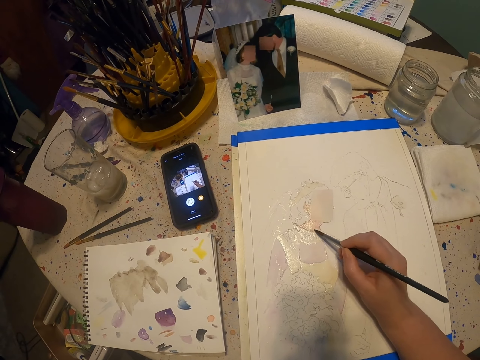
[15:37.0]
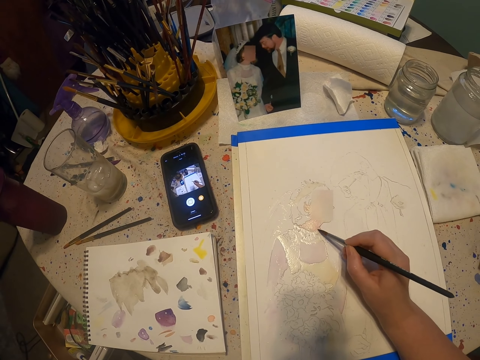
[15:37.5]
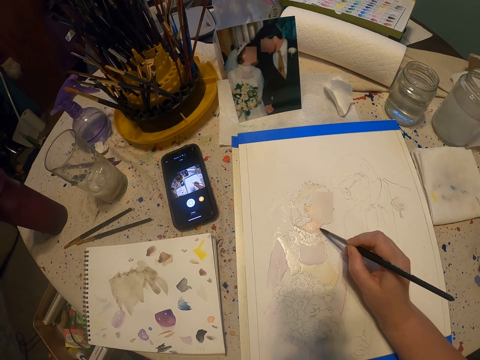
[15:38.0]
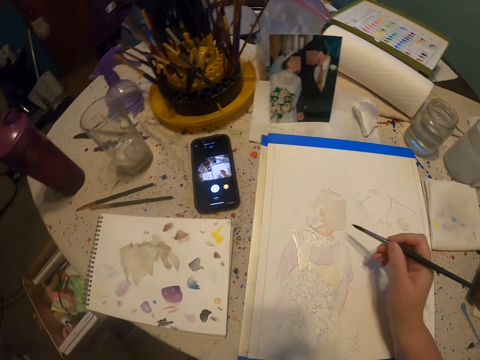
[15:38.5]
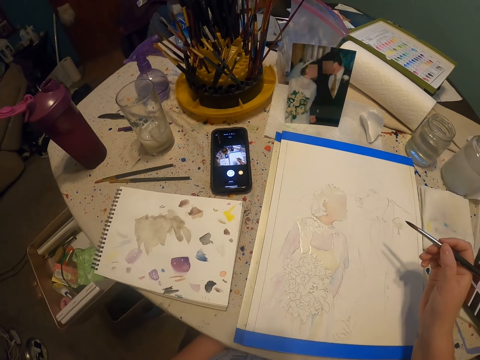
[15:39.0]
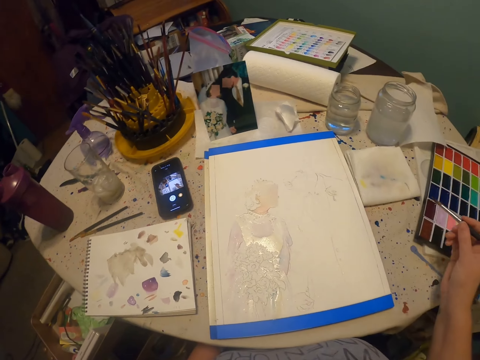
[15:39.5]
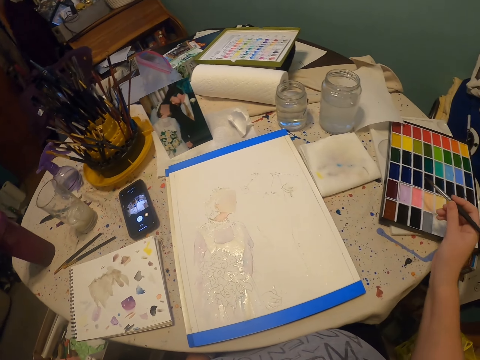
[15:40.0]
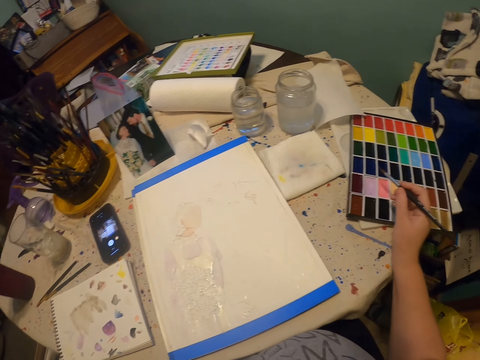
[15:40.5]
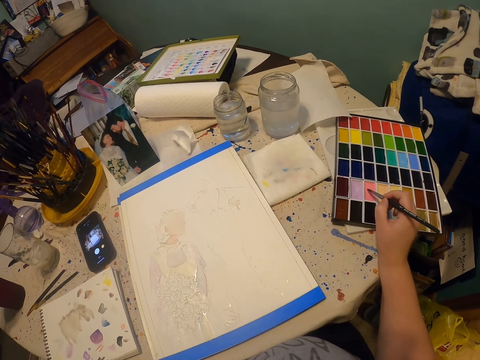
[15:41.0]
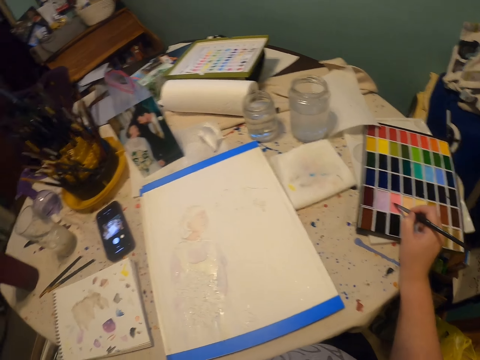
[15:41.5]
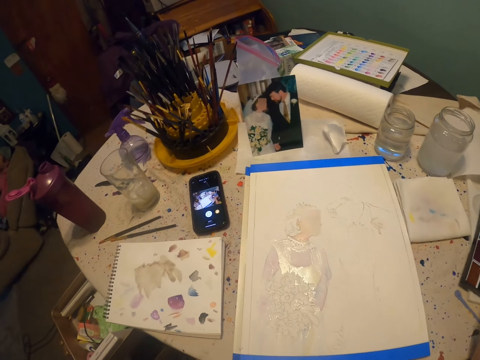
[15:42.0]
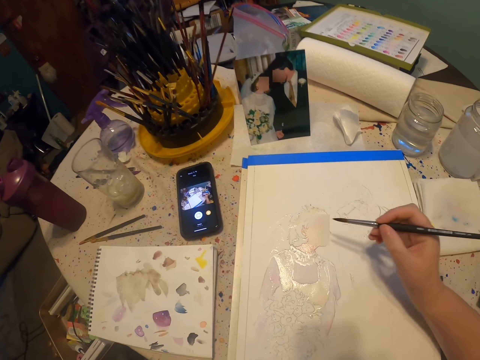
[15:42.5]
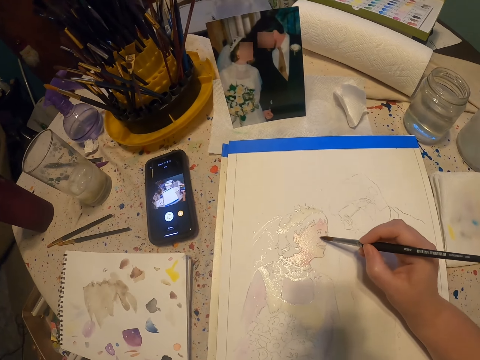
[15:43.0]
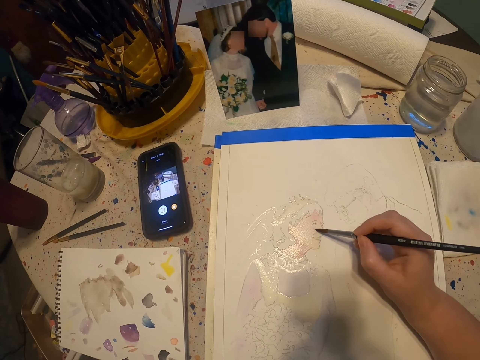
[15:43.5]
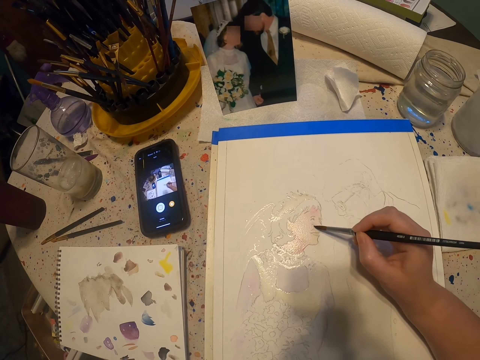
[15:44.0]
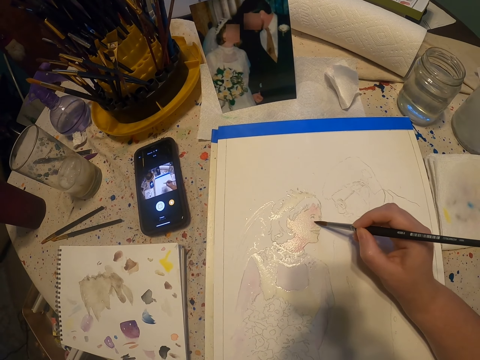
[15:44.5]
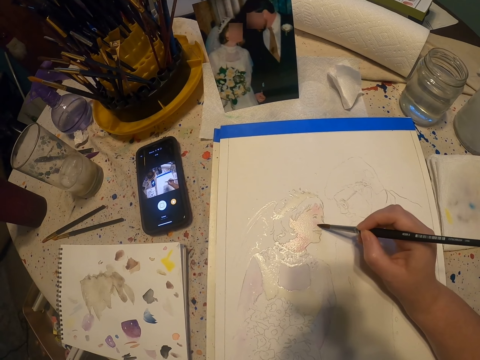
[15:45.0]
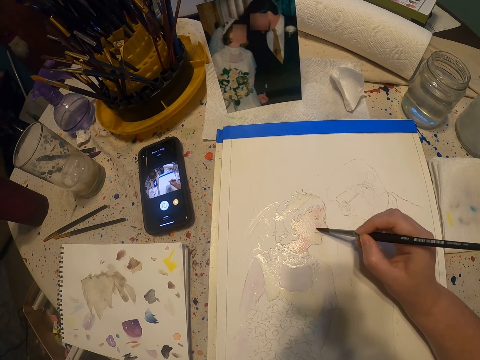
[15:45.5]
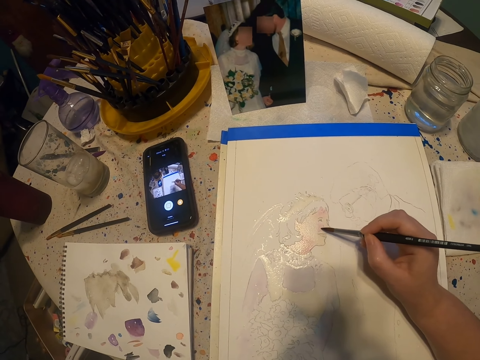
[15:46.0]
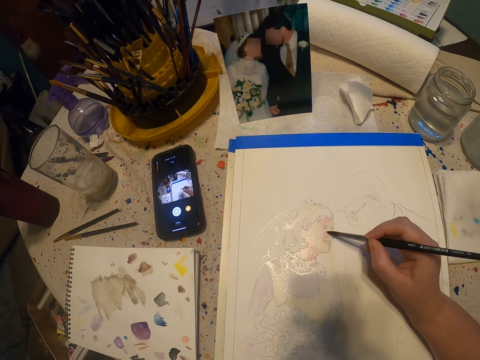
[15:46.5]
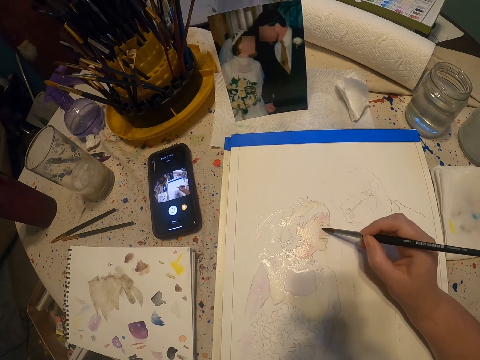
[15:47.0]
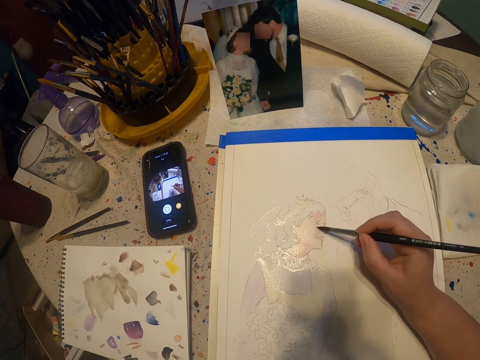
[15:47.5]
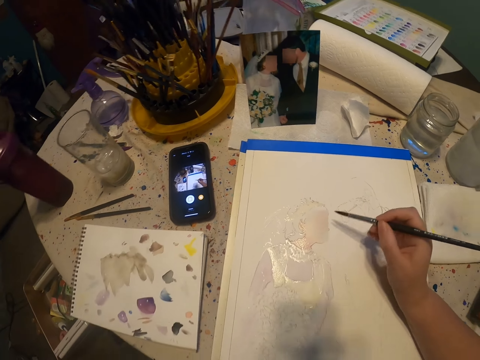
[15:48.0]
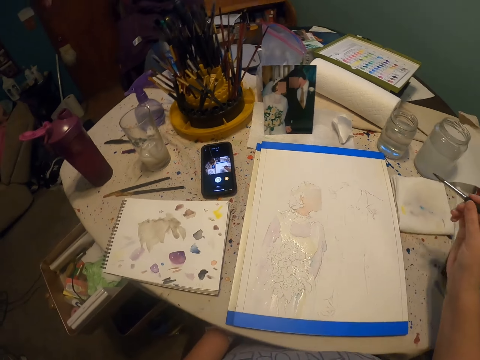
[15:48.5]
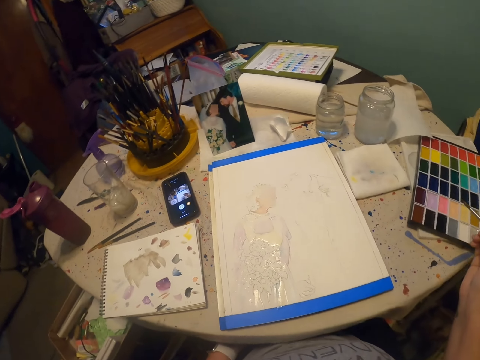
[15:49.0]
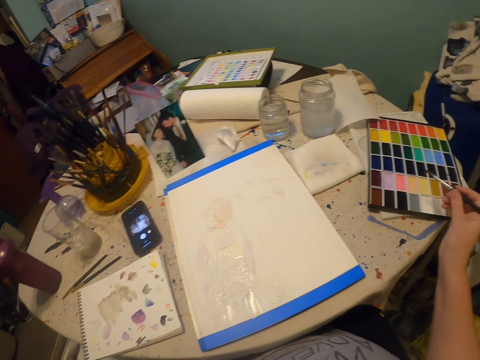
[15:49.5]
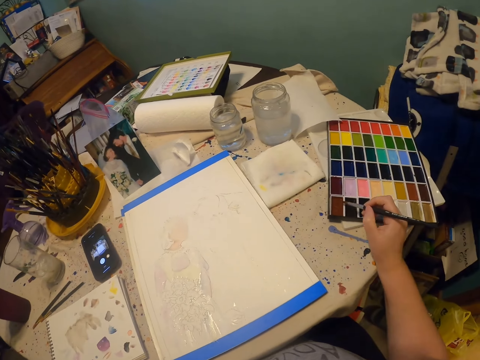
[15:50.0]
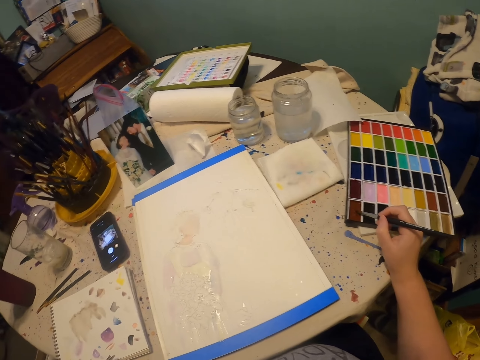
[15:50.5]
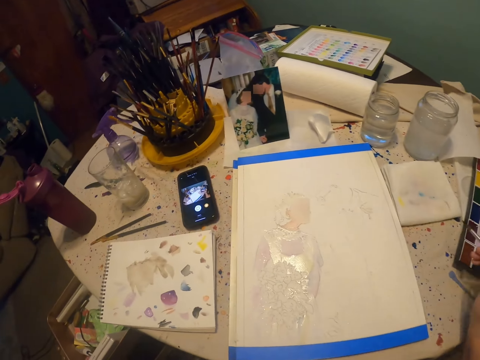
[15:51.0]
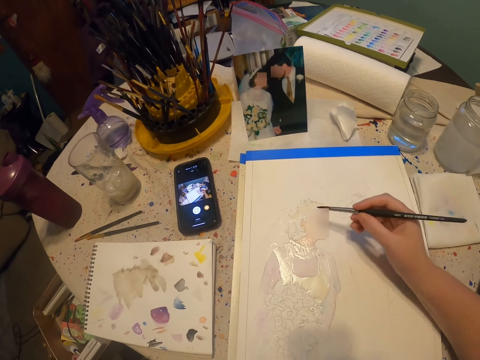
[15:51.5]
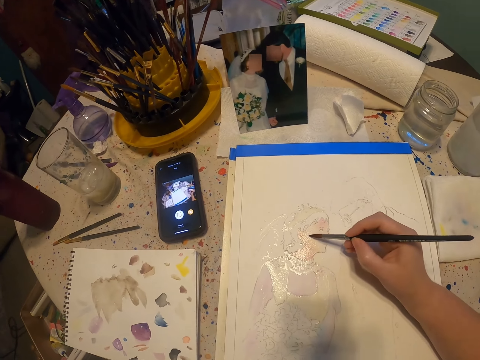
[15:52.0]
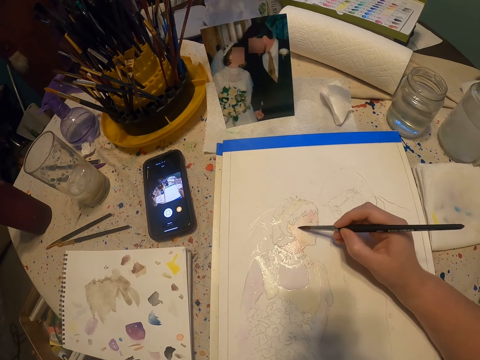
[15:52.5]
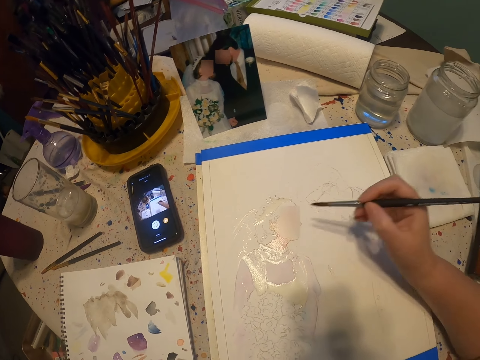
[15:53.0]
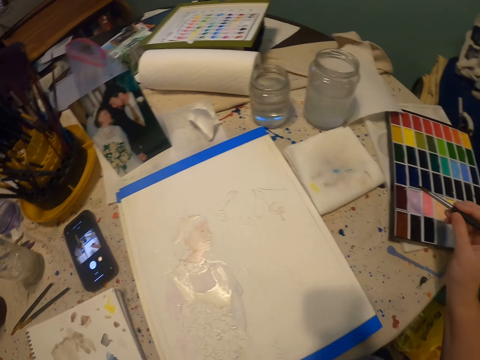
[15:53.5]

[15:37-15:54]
The camera wearer moves their hand. They dip the paint brush on the paint kit. They paint on the paint paper. They move their hand. They dip the paint brush on the paint kit. They paint on the paint paper.

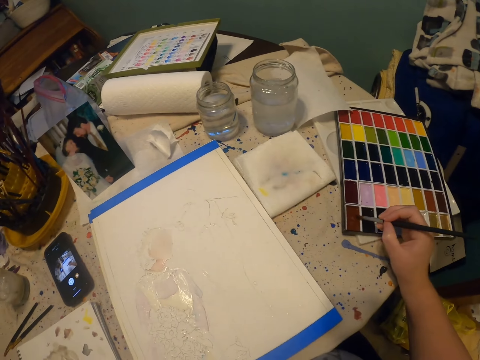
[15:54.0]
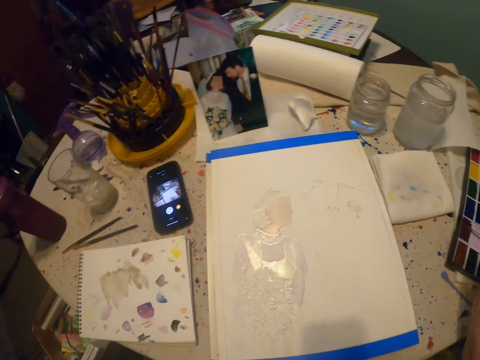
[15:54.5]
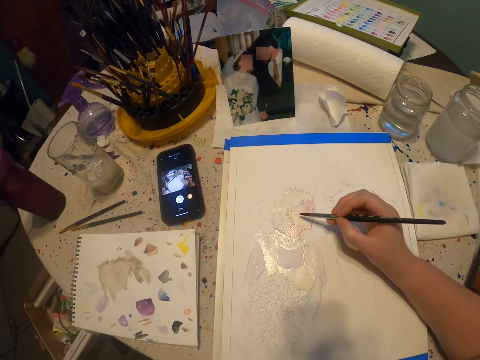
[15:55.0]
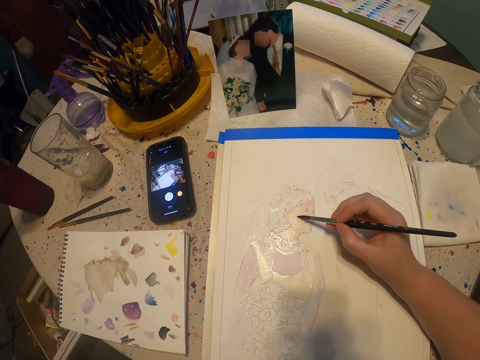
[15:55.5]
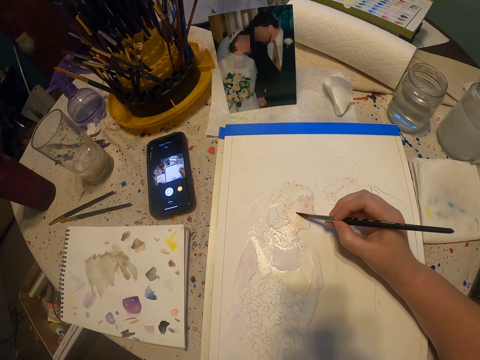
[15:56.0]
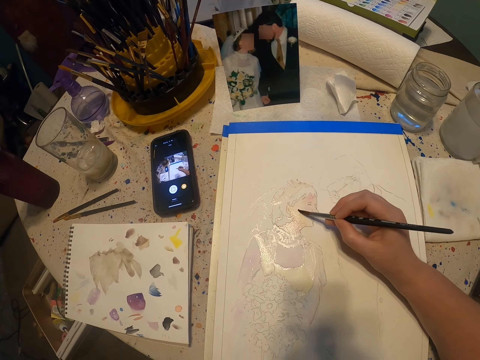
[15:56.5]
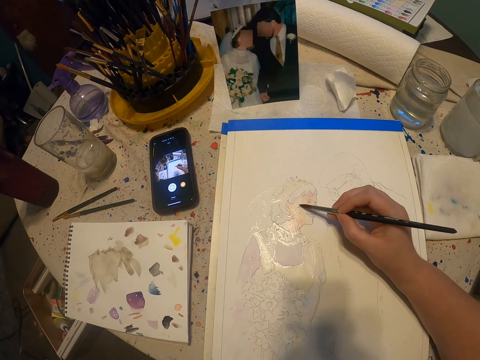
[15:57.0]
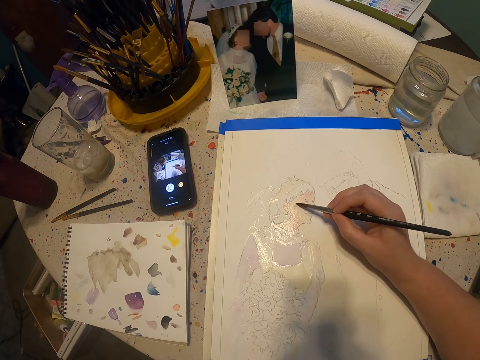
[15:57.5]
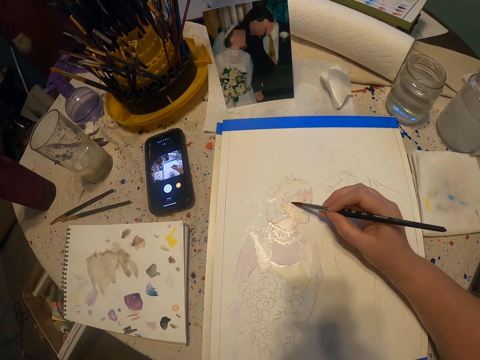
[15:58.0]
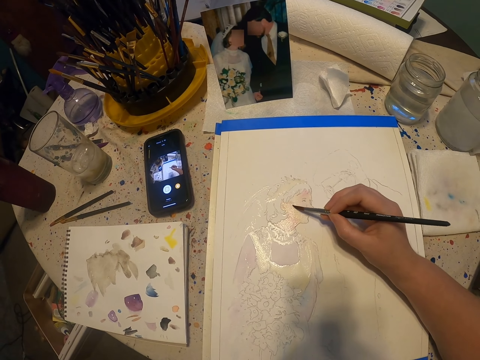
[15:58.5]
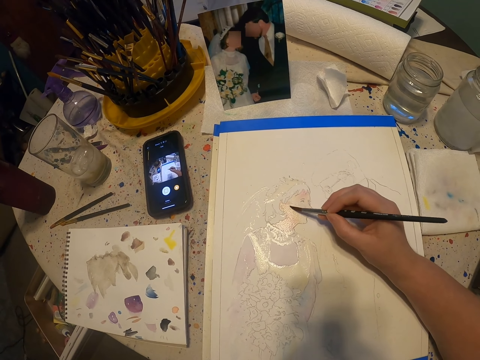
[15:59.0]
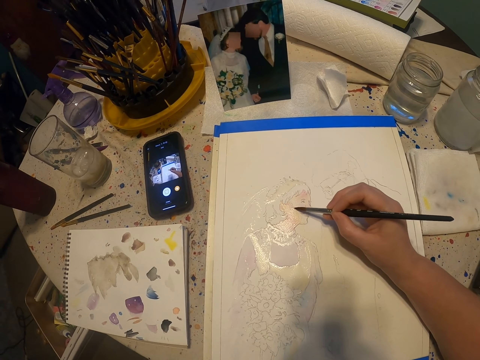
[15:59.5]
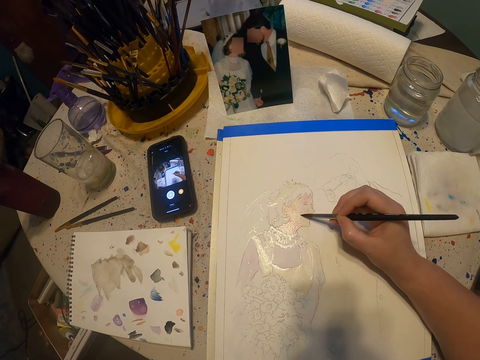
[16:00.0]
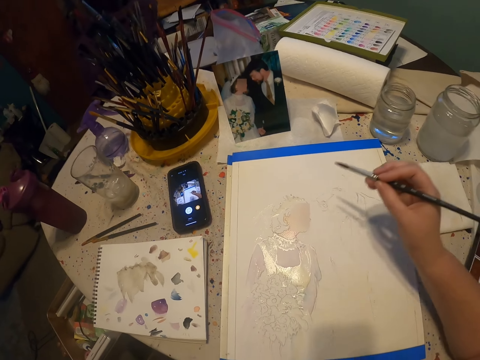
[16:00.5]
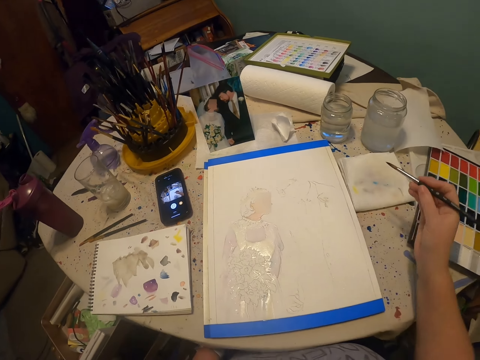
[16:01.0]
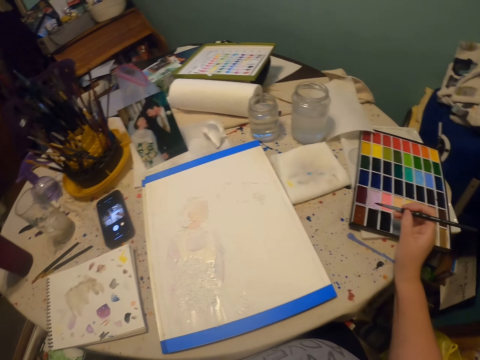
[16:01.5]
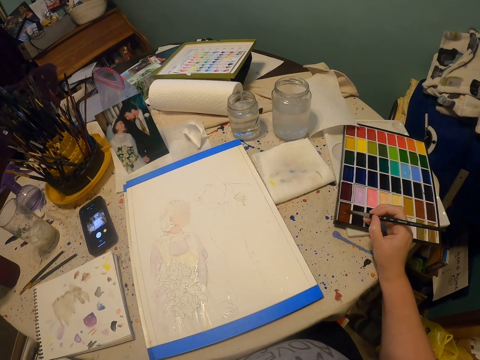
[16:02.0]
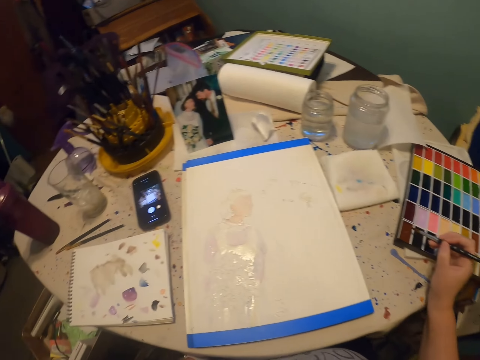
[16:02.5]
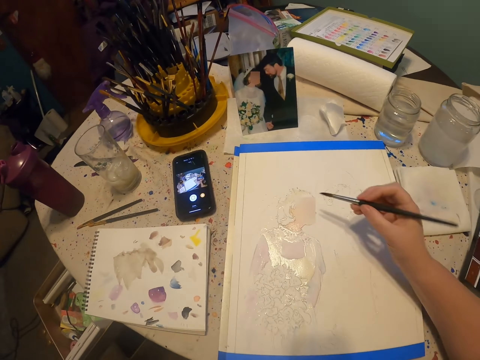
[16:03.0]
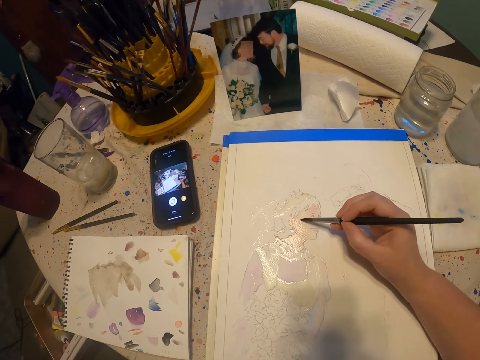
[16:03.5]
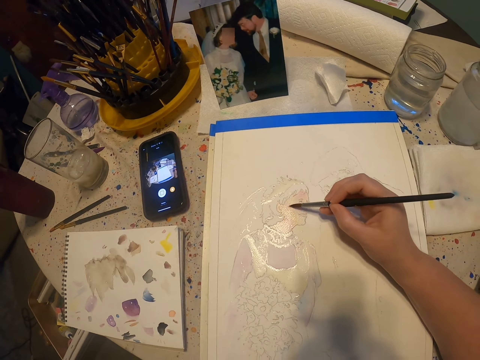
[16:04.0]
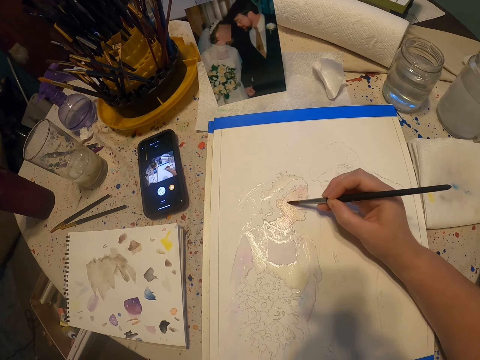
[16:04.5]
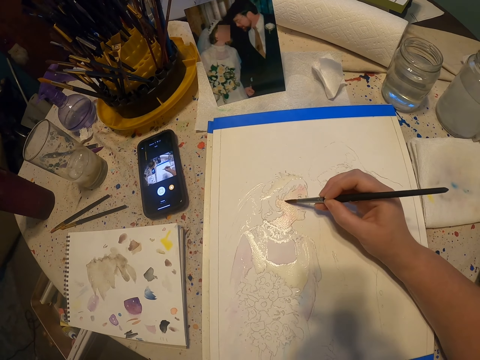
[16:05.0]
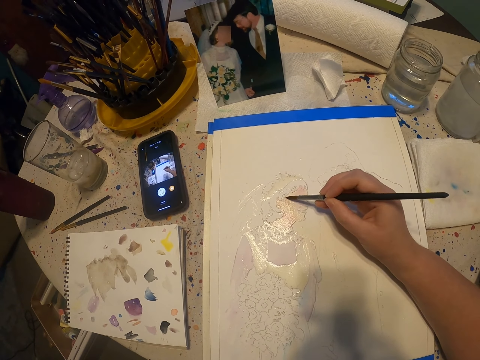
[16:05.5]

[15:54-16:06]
The camera wearer dips the paint brush on the paint kit. They paint on the paint paper. They dip the paint brush on the paint kit. They paint on the paint paper.
